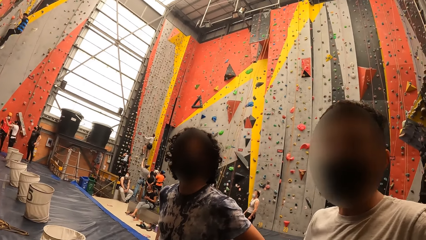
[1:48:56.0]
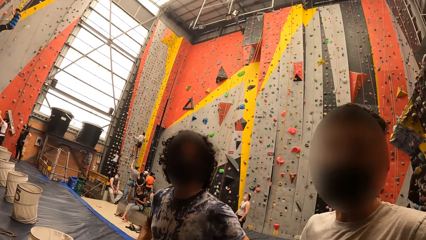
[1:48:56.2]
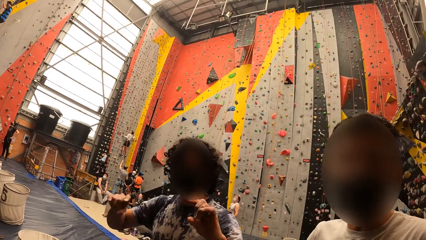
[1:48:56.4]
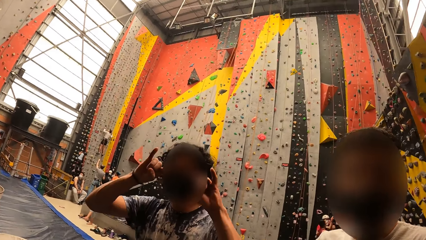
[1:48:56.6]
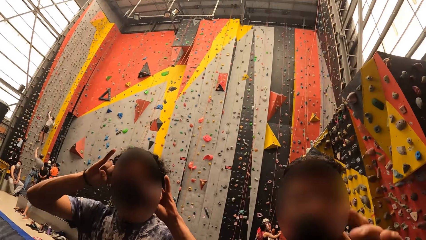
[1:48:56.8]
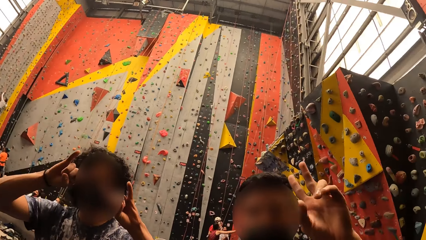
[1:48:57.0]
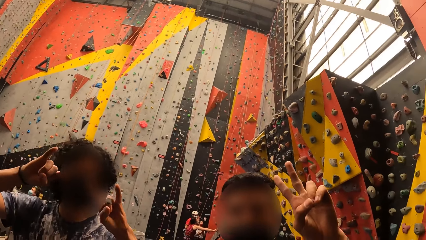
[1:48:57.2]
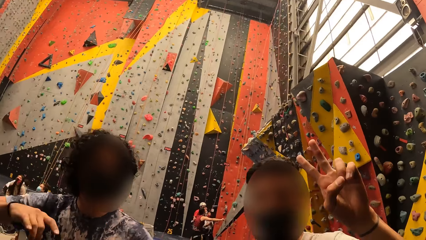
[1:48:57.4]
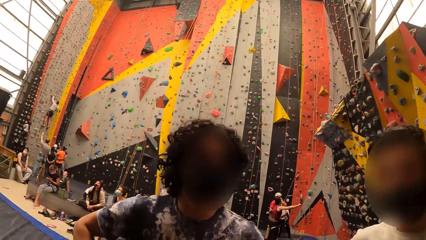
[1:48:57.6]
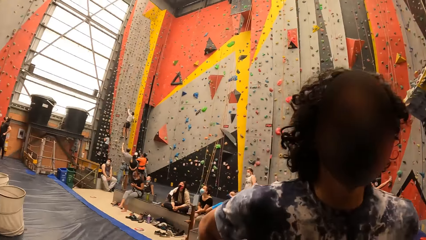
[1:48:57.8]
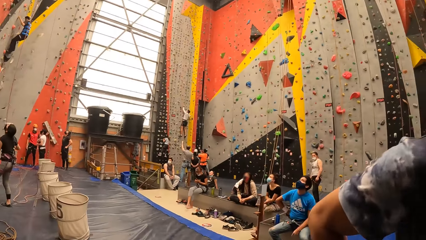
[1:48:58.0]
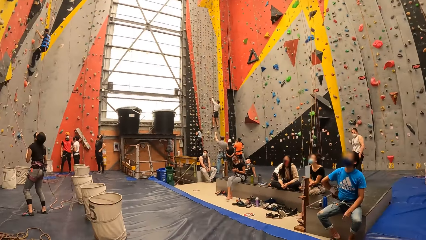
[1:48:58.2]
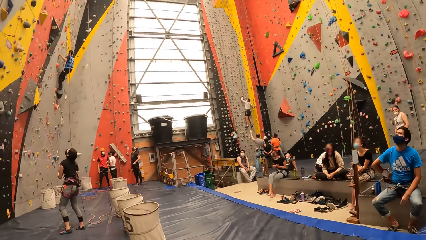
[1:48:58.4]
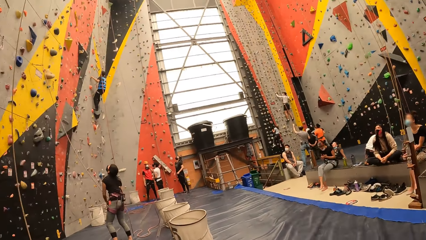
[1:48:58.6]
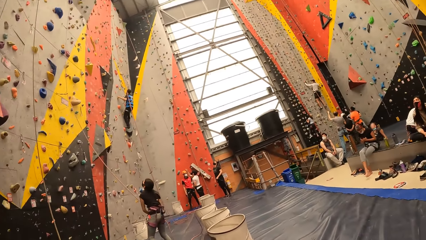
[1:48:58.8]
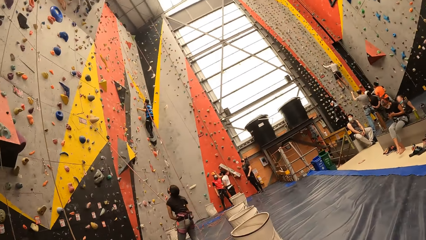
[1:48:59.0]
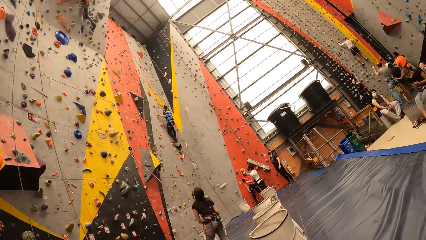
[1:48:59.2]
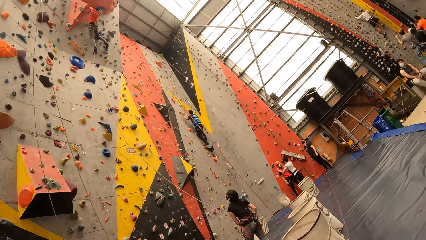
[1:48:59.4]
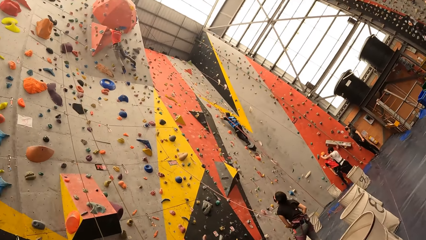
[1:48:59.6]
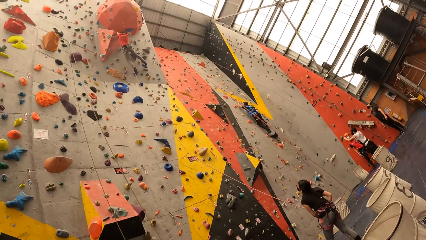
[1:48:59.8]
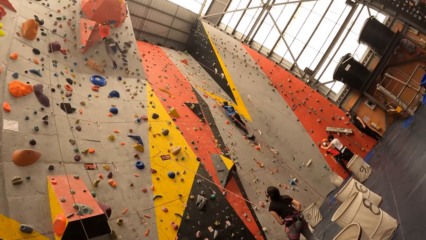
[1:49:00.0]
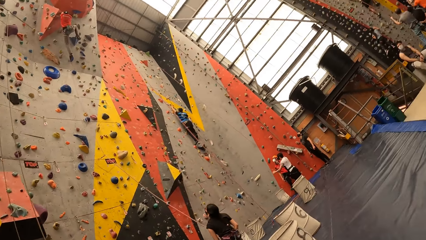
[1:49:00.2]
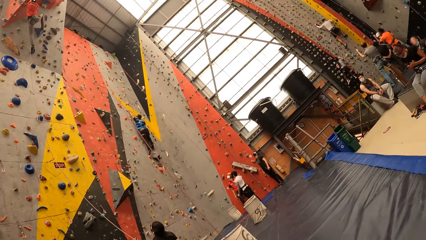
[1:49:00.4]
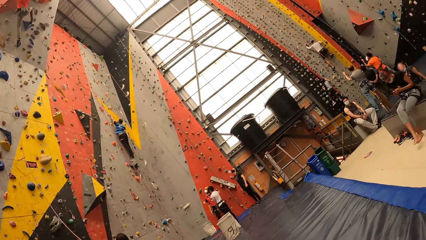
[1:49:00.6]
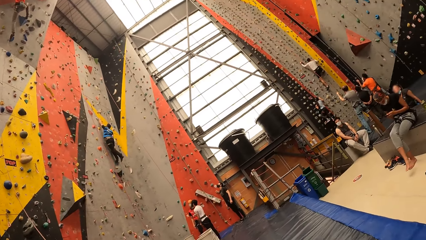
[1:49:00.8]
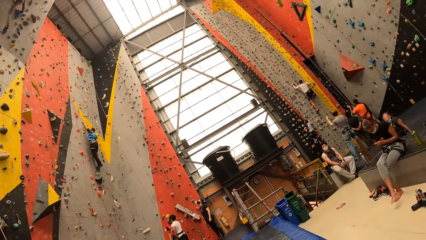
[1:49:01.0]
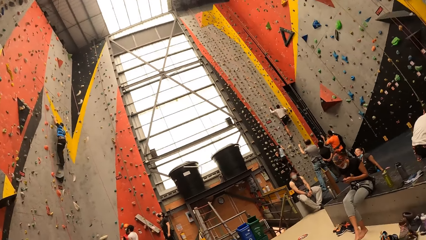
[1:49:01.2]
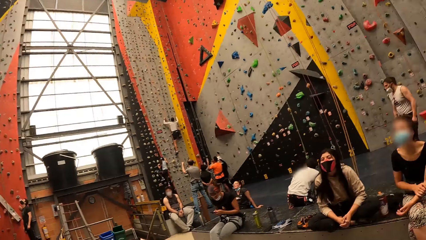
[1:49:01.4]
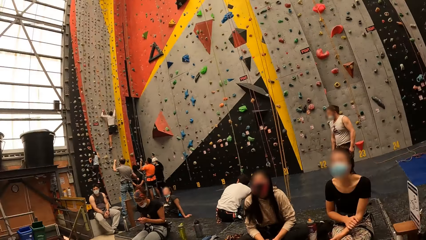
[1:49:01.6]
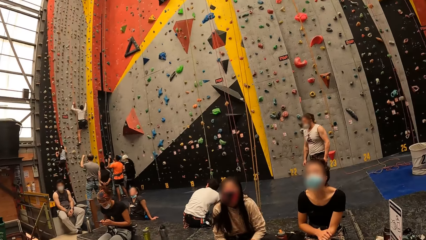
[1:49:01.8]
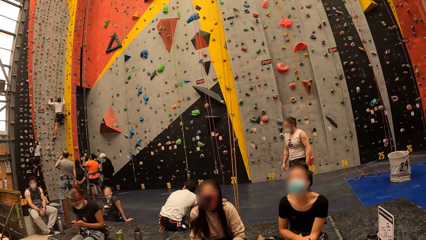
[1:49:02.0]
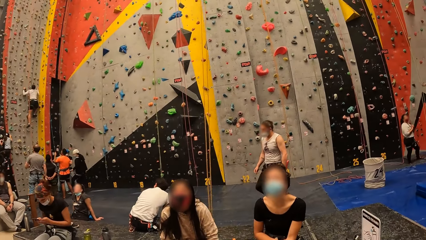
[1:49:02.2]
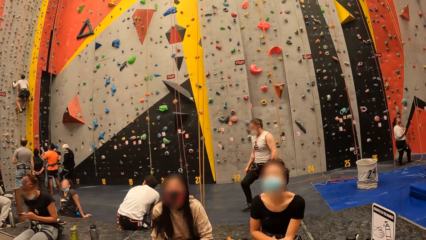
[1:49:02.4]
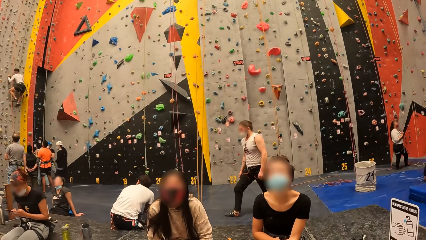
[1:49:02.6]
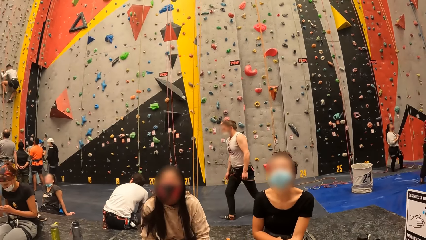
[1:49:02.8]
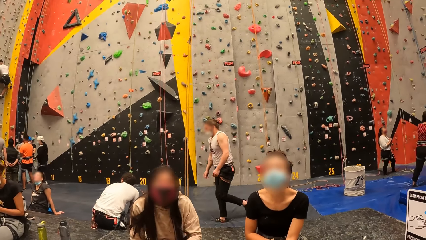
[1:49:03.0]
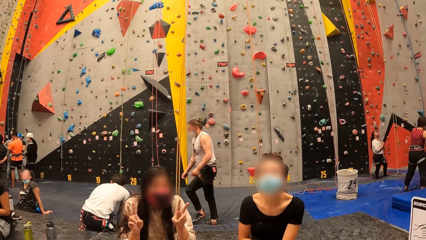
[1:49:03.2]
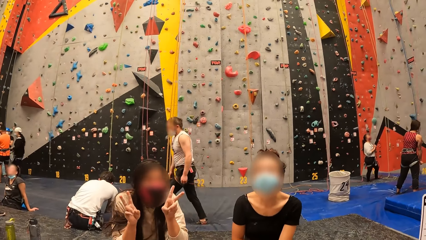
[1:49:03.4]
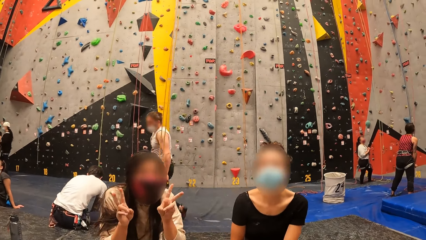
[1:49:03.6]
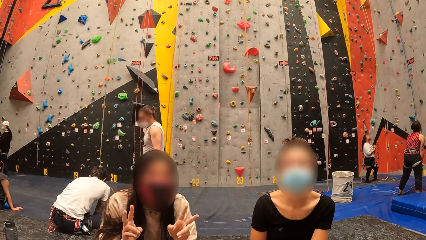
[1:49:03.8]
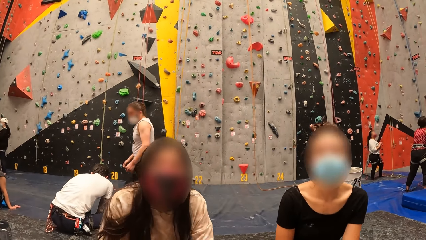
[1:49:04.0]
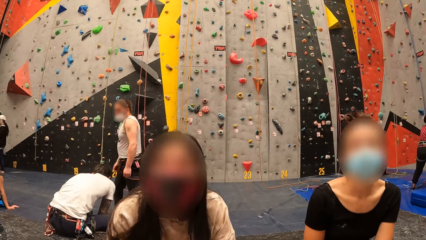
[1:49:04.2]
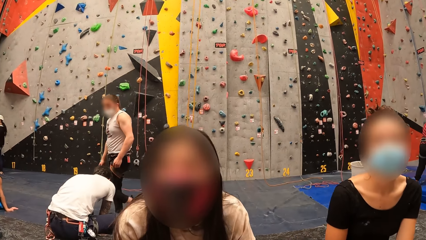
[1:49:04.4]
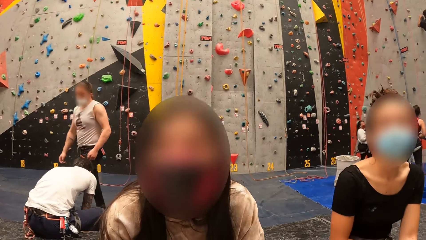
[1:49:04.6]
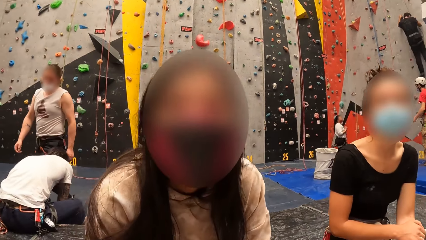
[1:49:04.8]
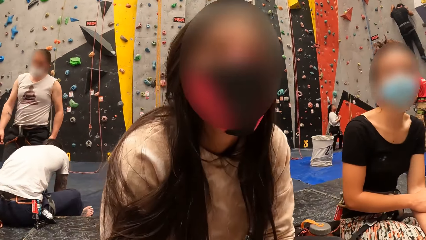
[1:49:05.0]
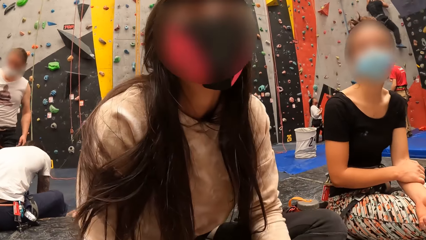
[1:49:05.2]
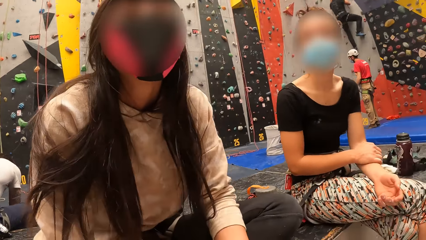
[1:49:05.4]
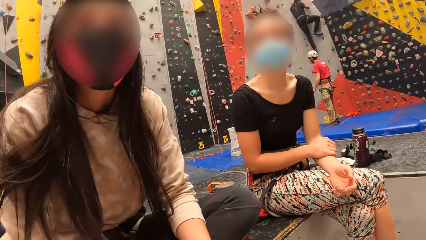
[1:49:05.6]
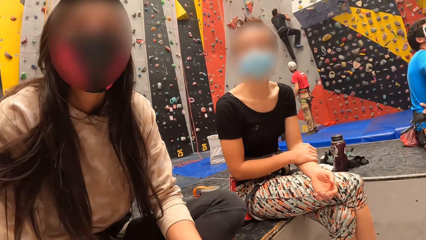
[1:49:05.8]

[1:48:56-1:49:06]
A man and another man lift up their hands. The camera wearer walks around the room. A woman lifts up her hands.
